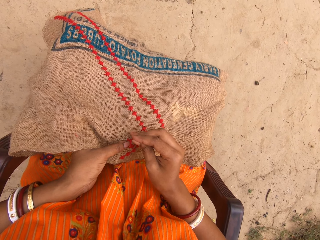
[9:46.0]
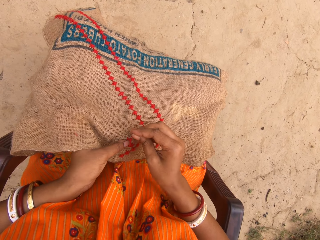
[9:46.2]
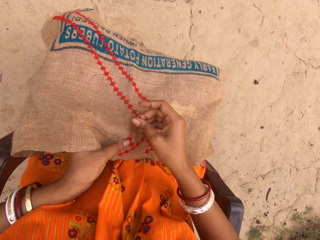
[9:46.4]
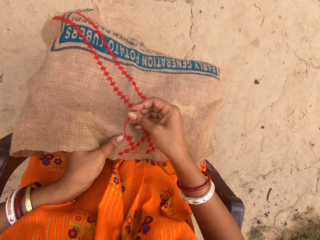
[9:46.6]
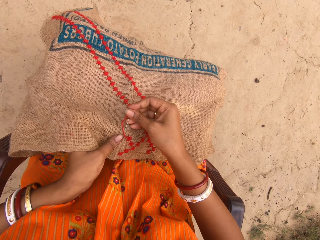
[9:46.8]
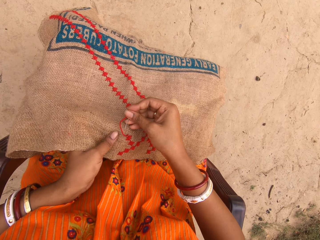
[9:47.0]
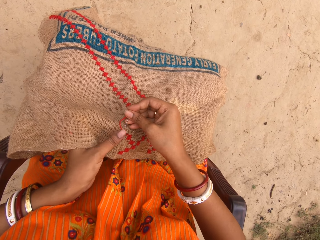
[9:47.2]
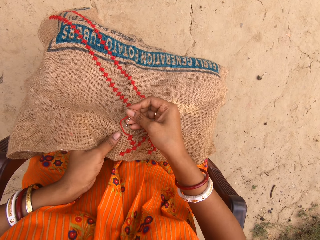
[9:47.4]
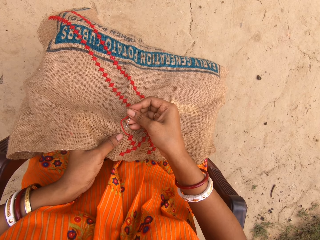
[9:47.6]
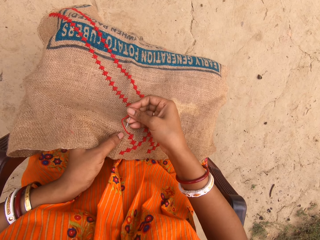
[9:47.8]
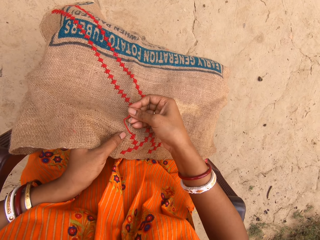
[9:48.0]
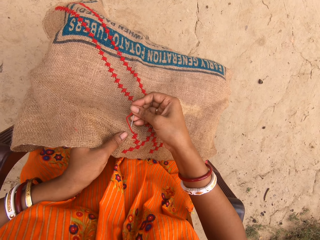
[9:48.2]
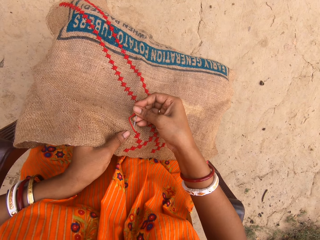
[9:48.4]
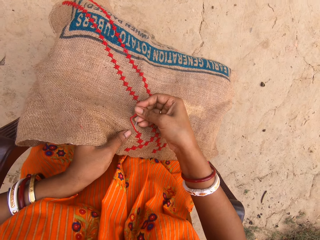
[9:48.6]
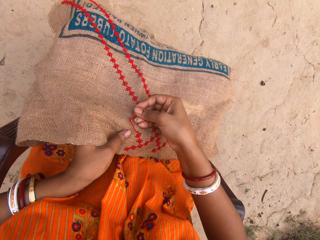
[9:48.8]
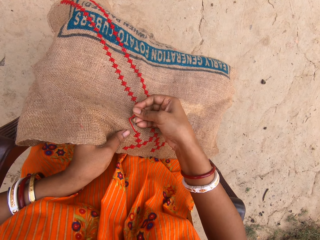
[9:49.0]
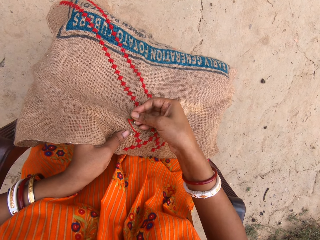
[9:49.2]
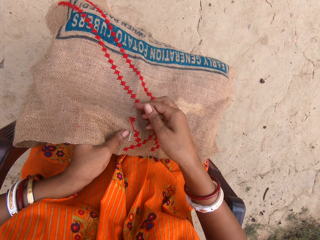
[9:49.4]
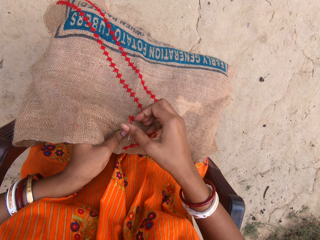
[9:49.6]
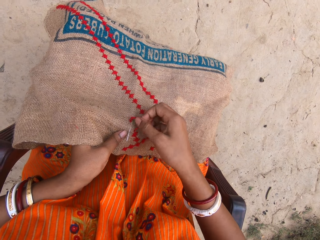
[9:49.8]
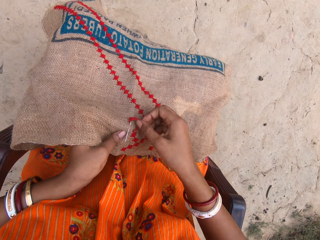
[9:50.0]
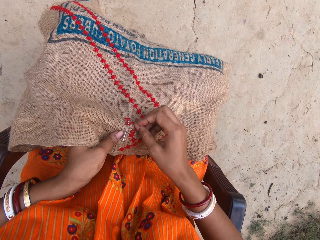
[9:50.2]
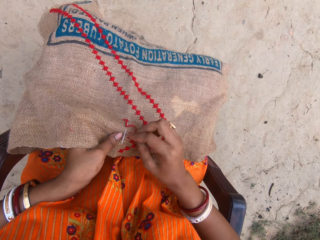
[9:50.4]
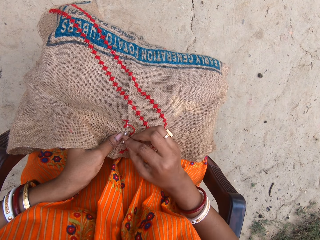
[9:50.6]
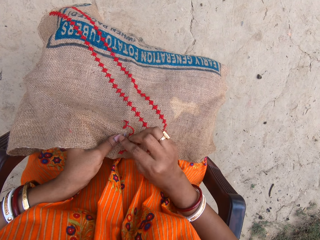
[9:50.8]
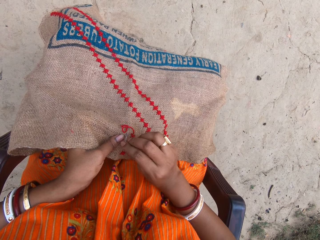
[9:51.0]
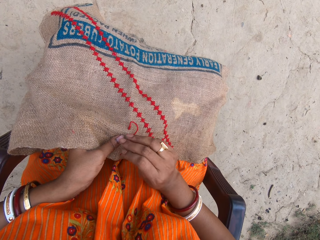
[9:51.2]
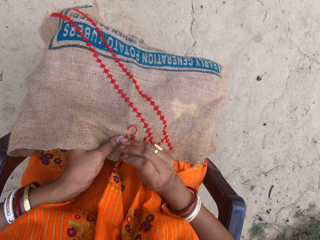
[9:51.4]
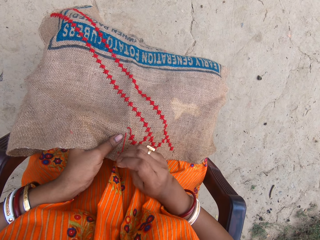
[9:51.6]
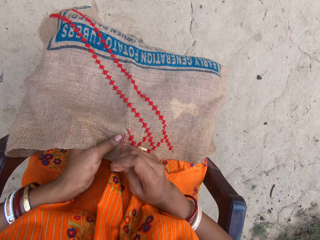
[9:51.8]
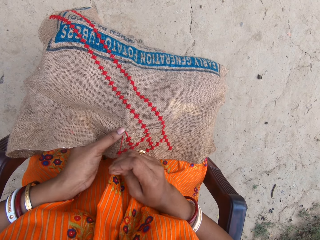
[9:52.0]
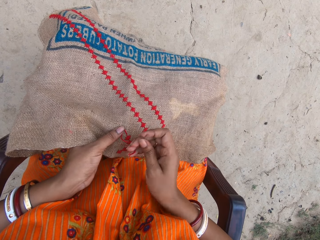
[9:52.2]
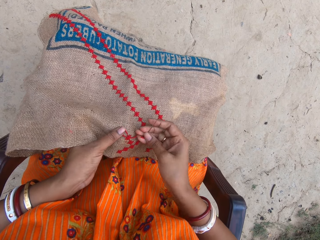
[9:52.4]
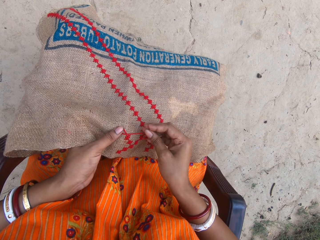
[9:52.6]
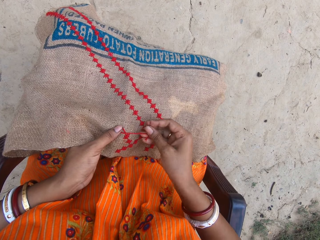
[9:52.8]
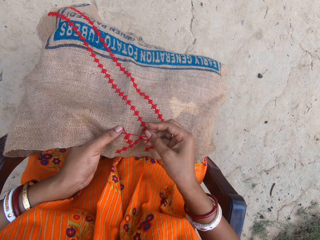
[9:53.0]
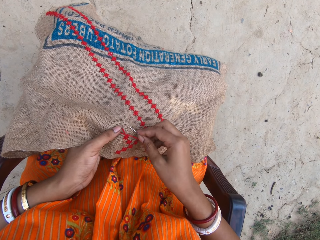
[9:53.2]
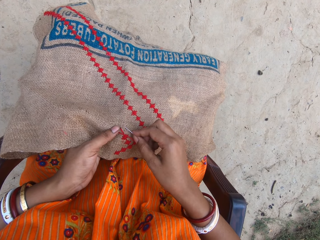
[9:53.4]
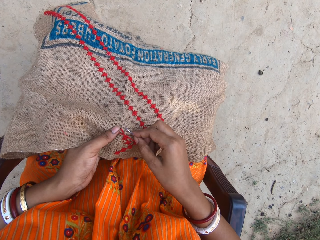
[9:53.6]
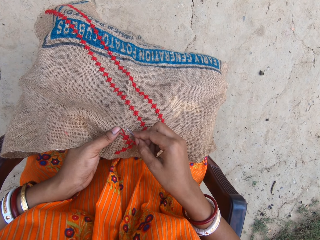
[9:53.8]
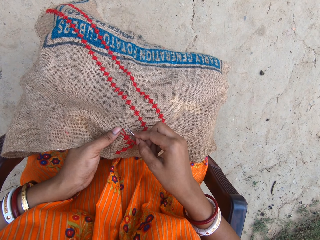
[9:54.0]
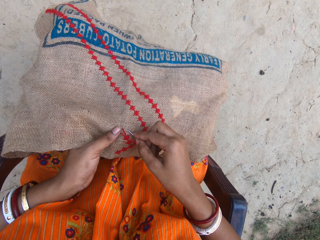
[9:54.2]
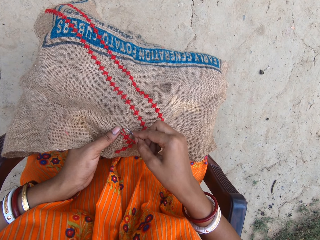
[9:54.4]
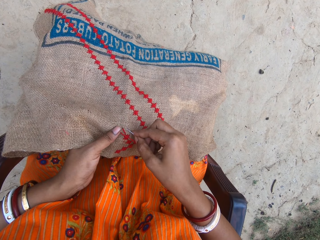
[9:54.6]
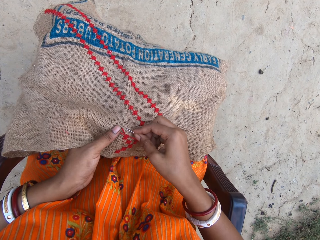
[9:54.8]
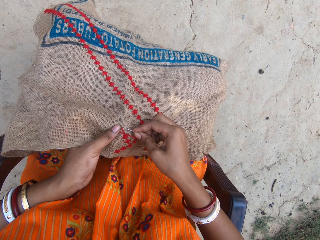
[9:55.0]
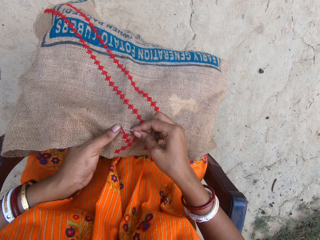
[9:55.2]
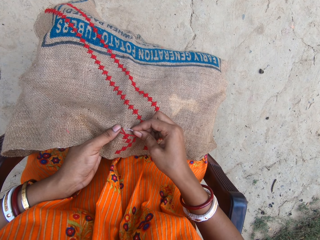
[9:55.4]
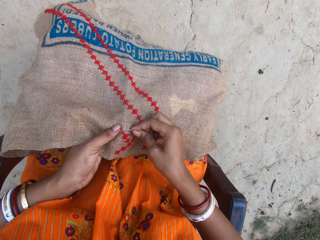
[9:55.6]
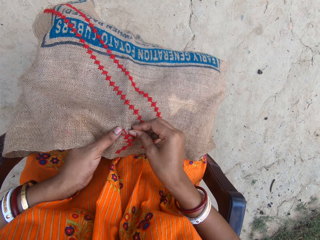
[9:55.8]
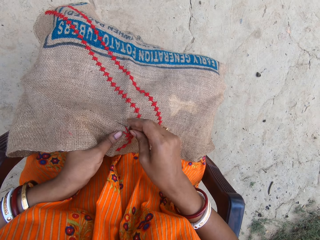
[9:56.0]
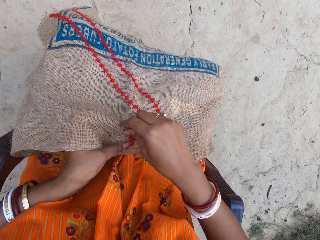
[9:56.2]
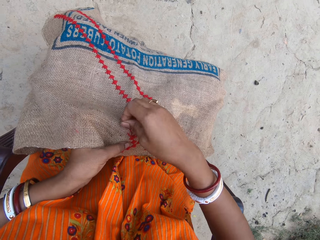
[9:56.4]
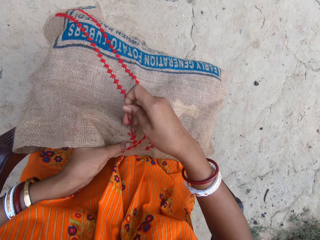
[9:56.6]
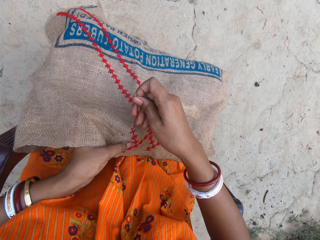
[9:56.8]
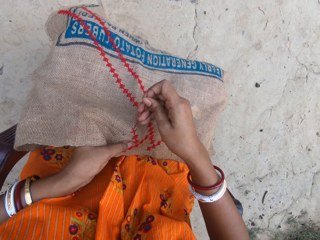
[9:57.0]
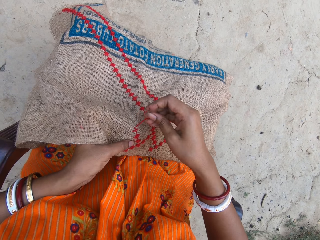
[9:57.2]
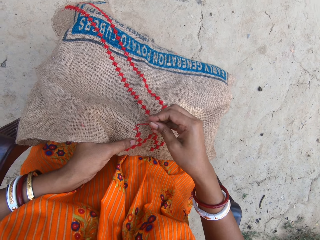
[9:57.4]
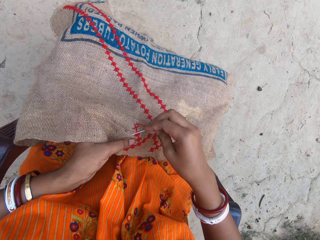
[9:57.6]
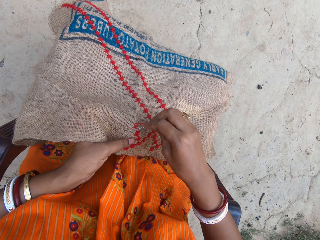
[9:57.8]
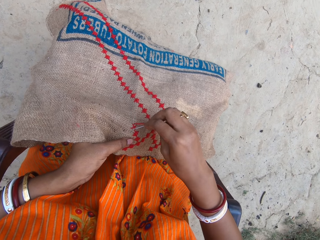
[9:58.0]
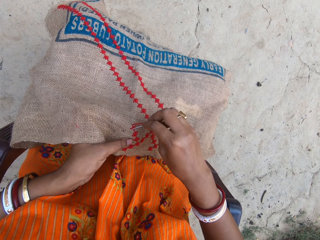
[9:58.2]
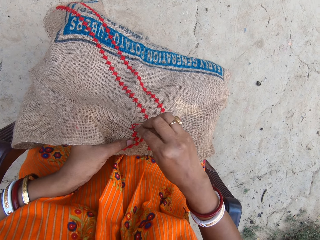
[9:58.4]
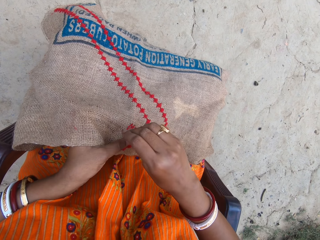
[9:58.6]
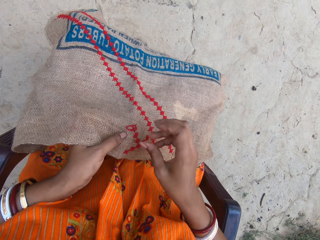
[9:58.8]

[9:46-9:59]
The camera wearer touches the thread on the sack with her left hand. She embroiders the sack in her left hand with the needle and thread in her right hand. She holds the thread and the sack with her left hand. She embroiders the sack in her left hand with the needle and thread in her right hand.

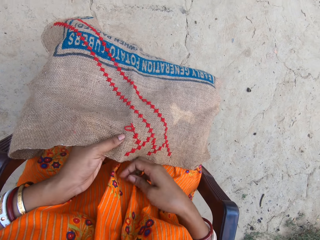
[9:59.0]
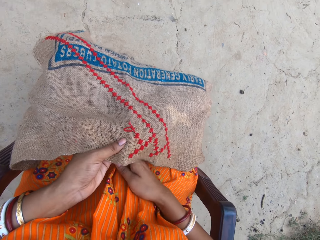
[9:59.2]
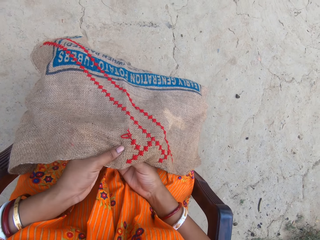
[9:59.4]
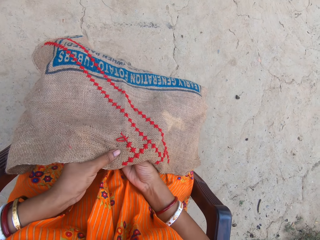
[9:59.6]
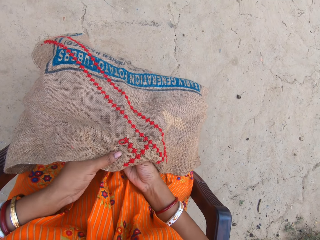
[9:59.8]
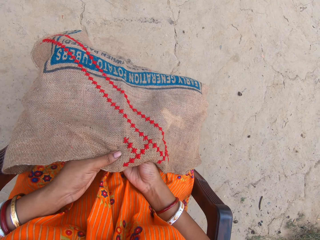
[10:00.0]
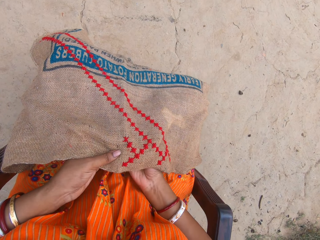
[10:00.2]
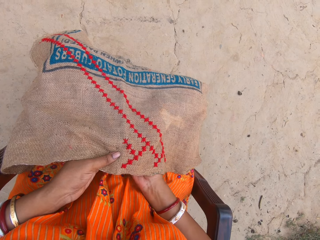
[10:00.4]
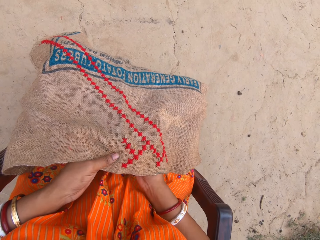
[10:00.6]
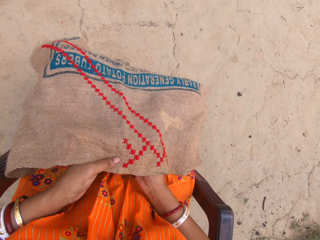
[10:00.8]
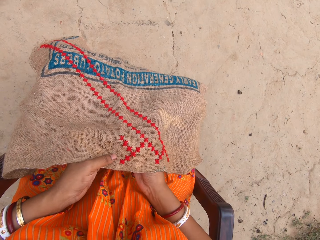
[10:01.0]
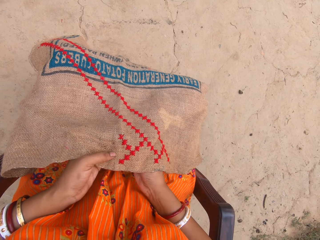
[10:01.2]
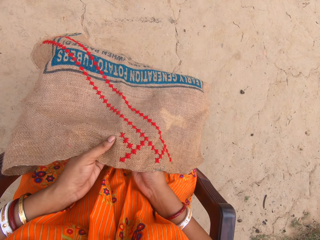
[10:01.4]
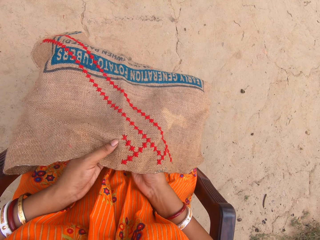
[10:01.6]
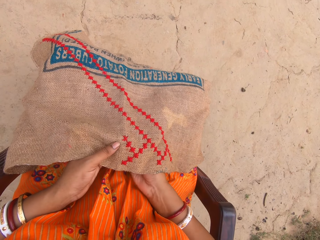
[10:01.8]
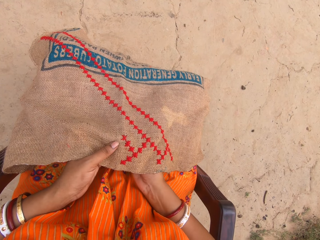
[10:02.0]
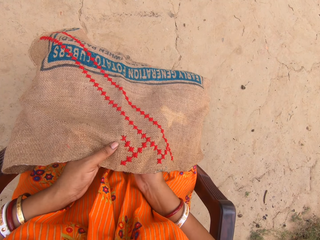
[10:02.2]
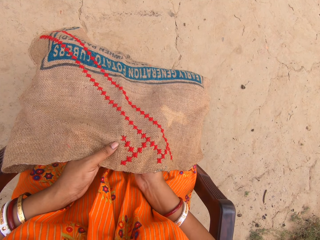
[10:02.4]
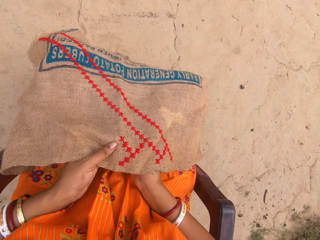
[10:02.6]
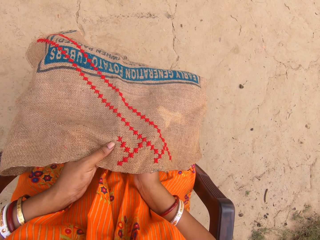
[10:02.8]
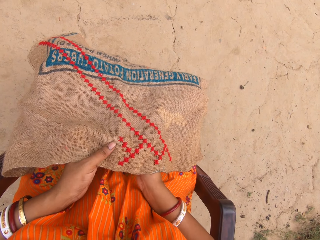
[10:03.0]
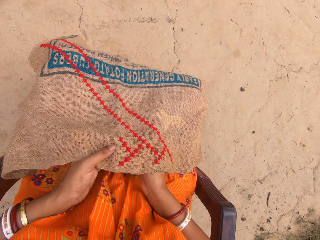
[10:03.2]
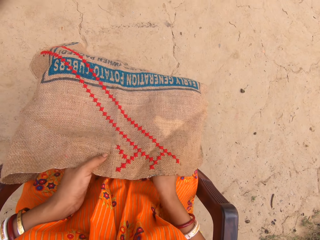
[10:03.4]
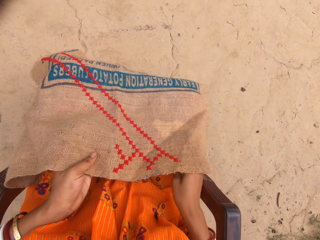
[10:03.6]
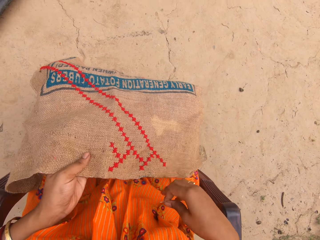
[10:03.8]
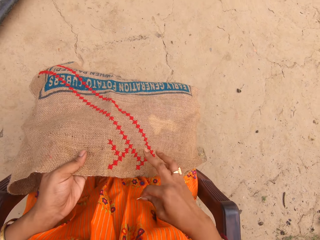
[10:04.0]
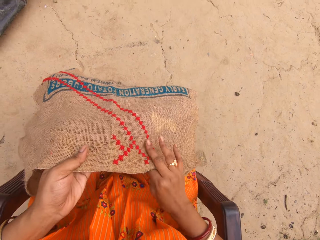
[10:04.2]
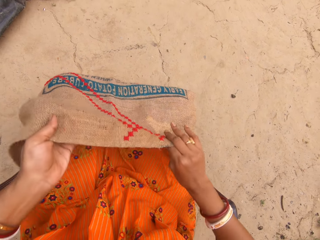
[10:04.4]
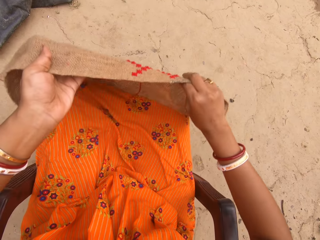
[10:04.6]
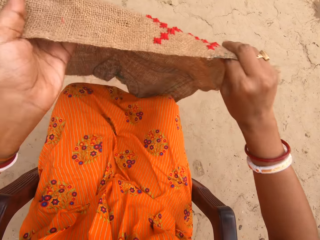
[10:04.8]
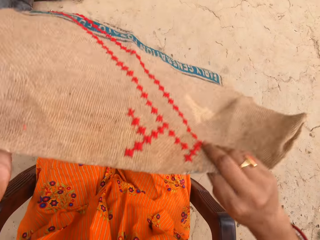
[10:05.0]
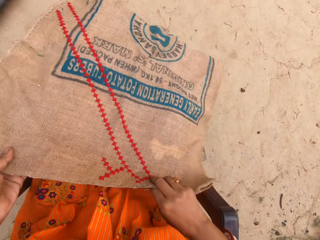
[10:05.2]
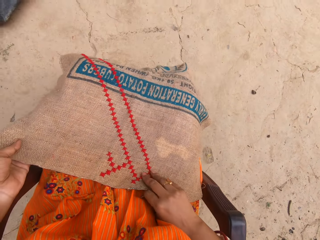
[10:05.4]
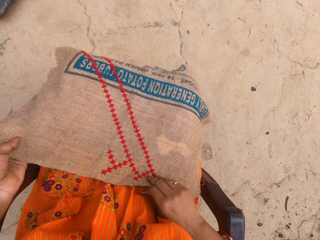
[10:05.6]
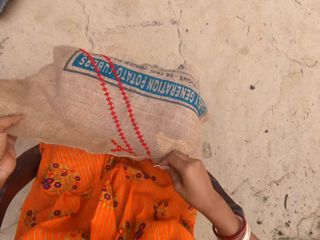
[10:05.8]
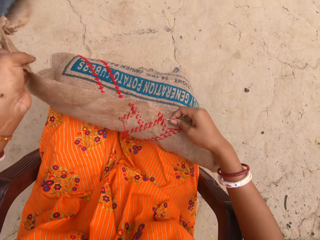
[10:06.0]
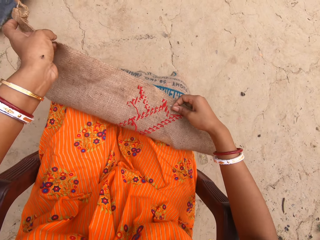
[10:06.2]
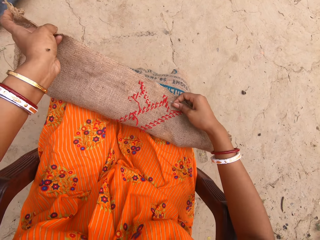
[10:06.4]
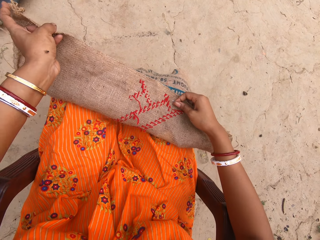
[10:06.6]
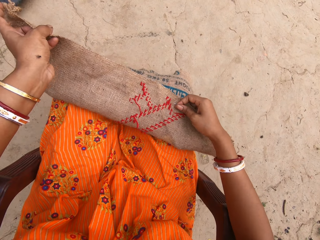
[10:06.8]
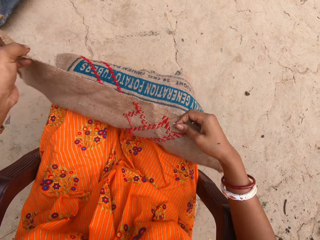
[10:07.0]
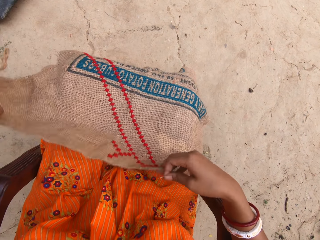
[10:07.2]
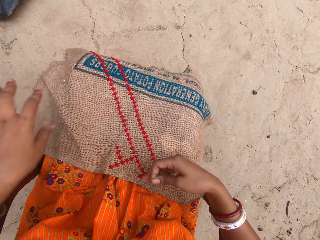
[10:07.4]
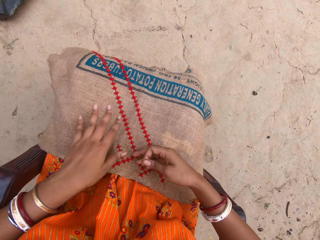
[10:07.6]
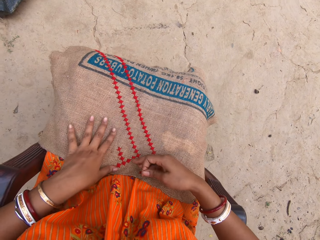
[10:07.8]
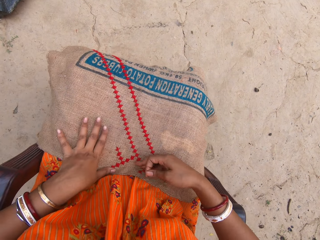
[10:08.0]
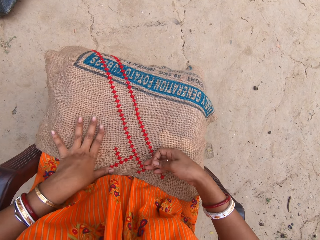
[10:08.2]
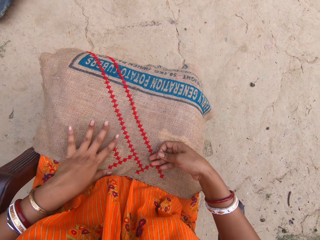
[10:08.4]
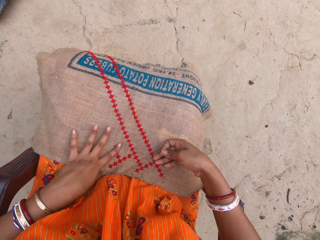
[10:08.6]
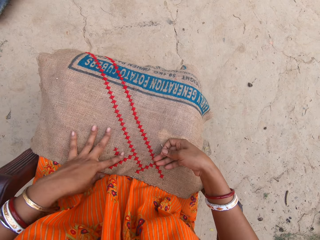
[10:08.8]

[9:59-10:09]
The camera wearer lifts the sack or cloth from her lap with both hands. She drops the sack on her lap with both hands. She folds the sack on her lap with both hands. She turns the cloth. She straightens the sack on her lap with both hands.
